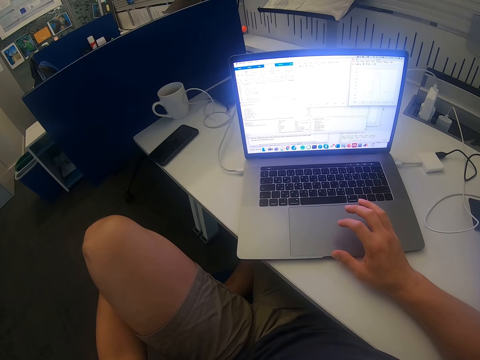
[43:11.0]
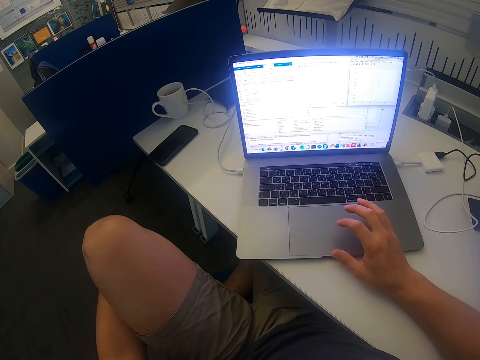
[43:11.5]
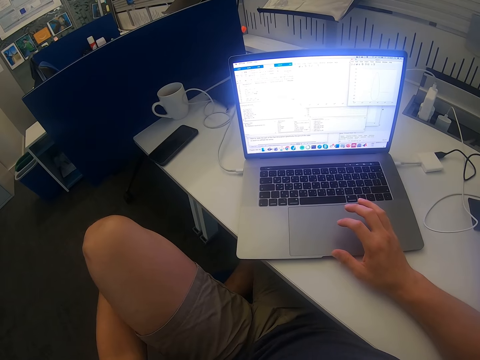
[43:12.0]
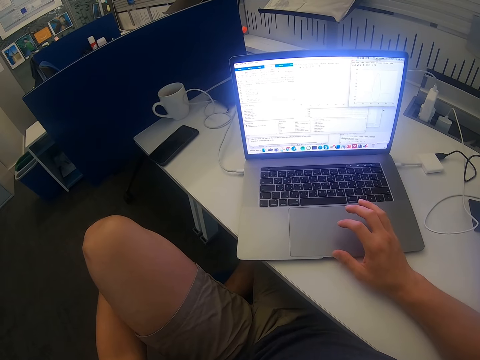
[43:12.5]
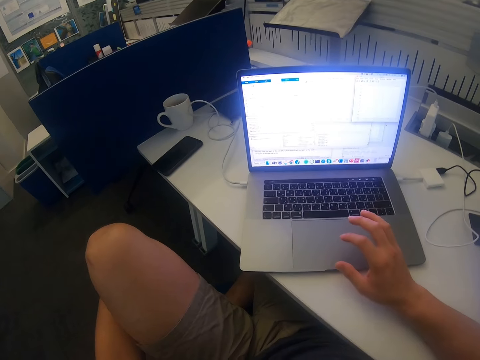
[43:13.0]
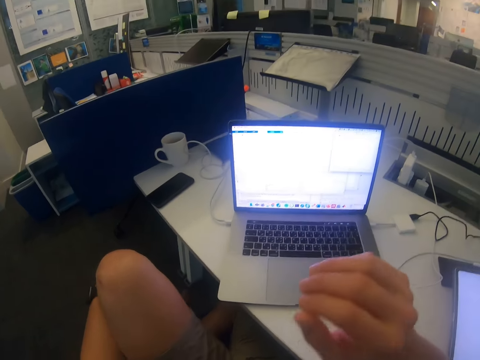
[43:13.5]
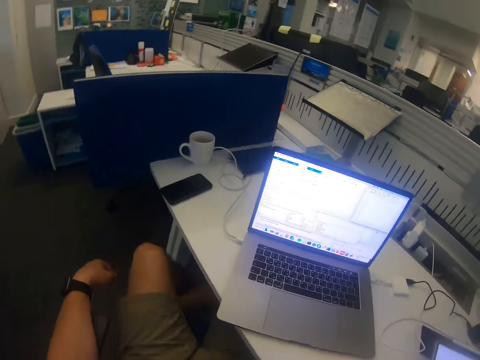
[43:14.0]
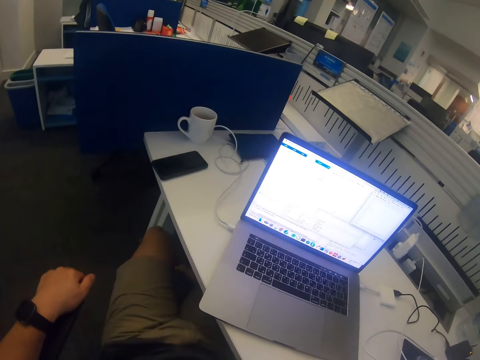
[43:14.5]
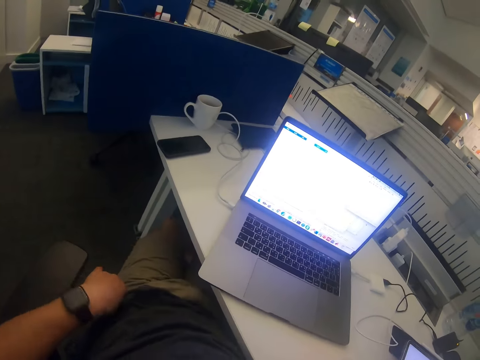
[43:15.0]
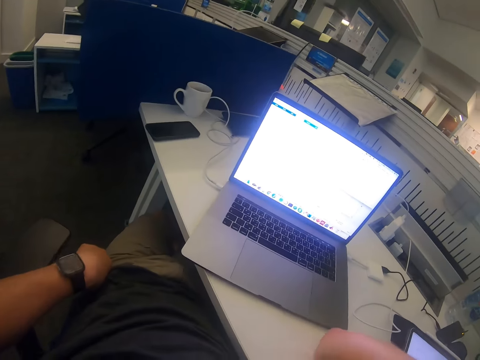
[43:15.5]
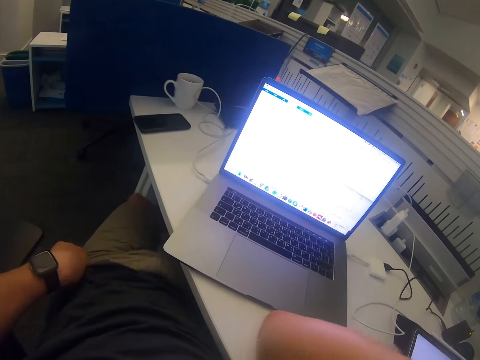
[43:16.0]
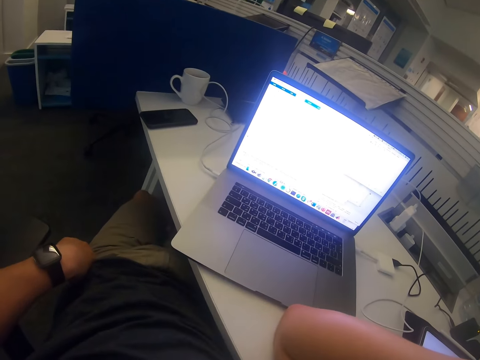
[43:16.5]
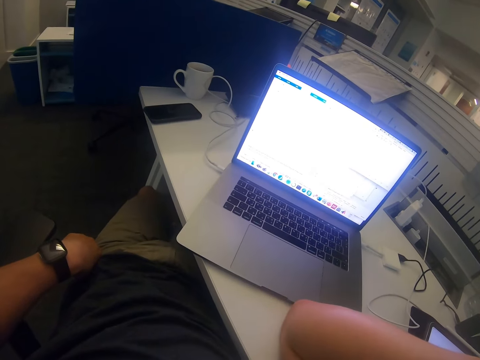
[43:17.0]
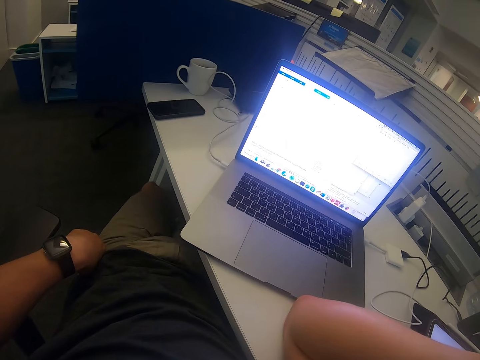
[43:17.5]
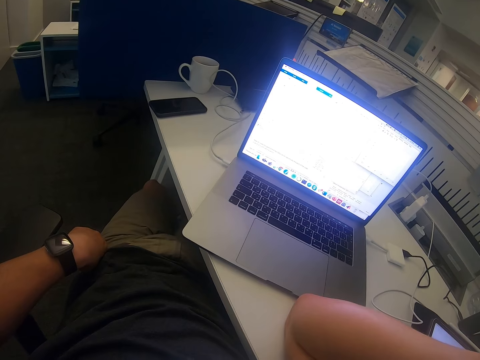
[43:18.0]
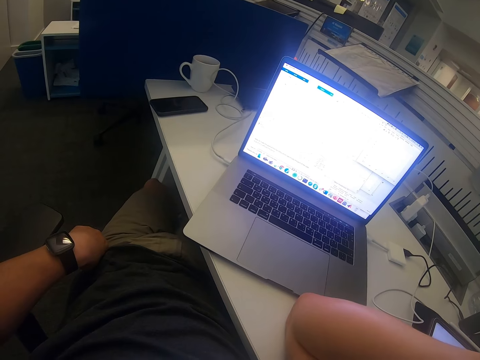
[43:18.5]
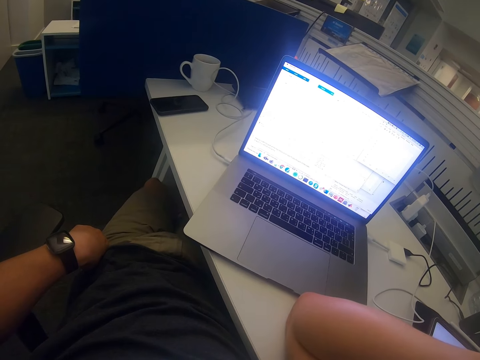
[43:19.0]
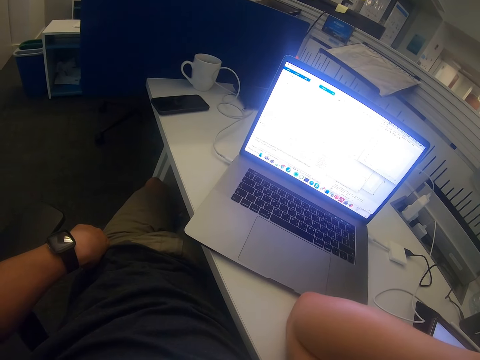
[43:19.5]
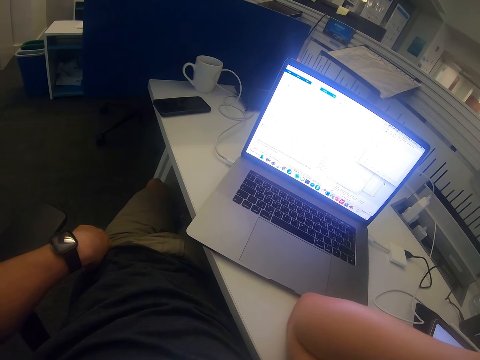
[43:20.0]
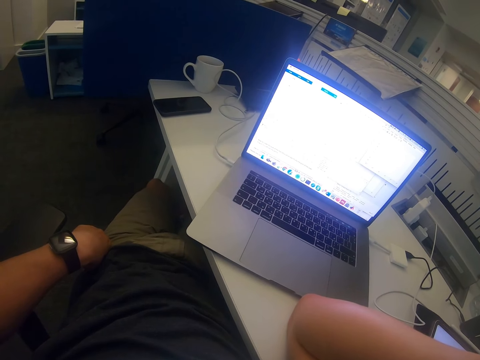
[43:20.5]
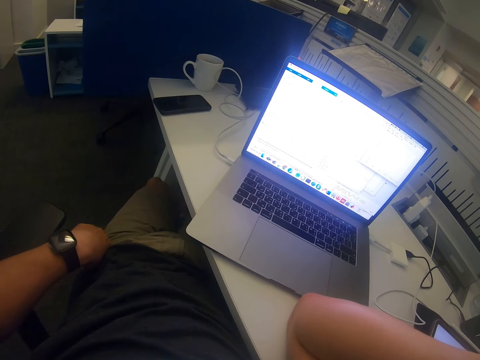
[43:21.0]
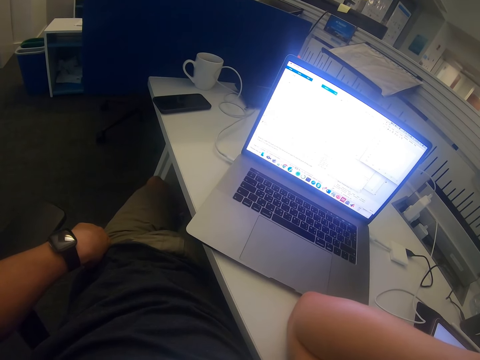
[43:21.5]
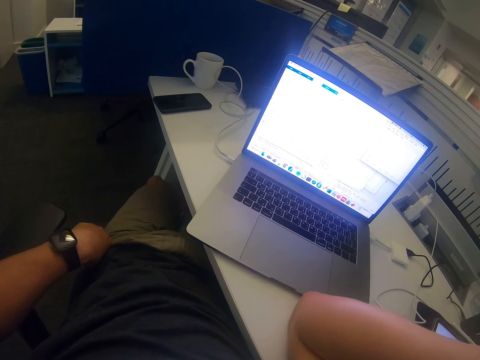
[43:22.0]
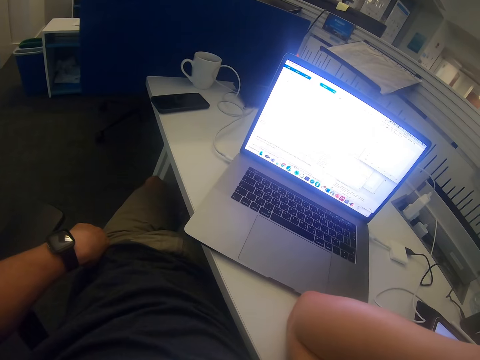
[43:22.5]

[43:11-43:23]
The camera wearer swings the right hand. They raise the finger from the laptop. They touch something. They move the left leg. They stare at the laptop.

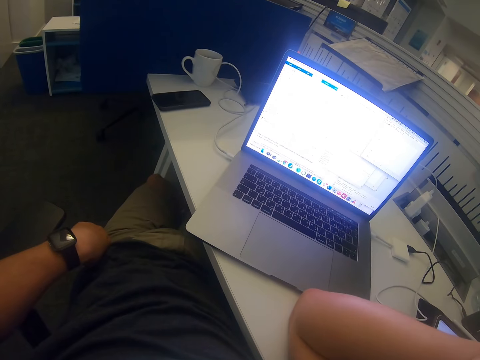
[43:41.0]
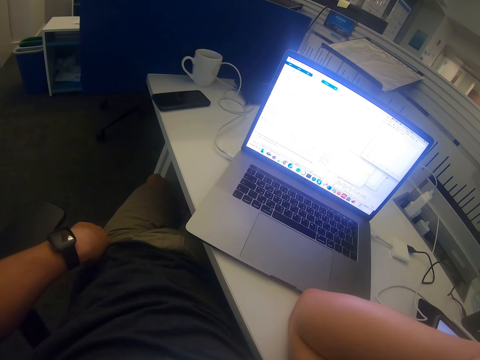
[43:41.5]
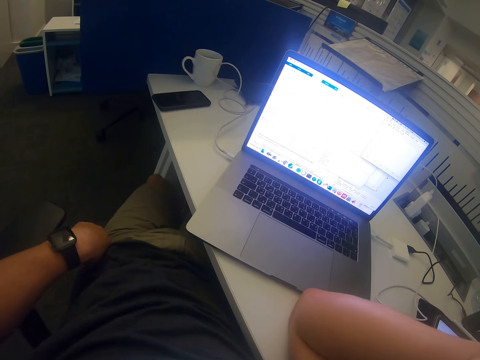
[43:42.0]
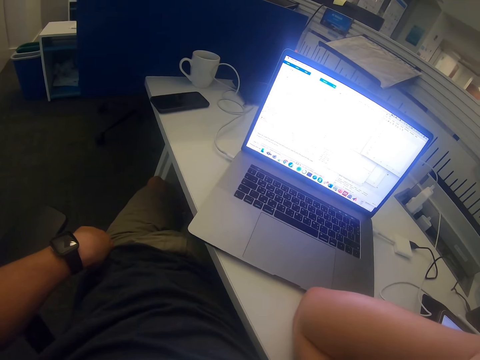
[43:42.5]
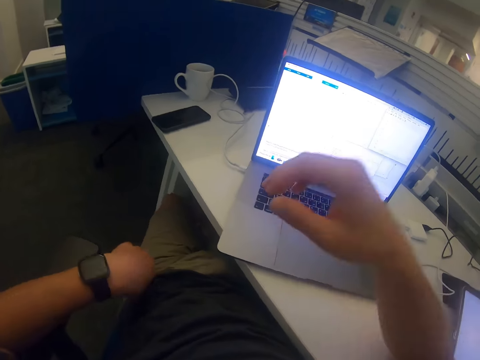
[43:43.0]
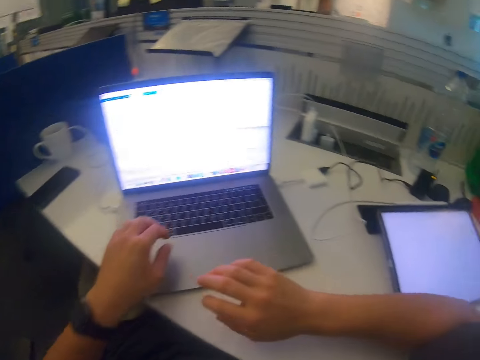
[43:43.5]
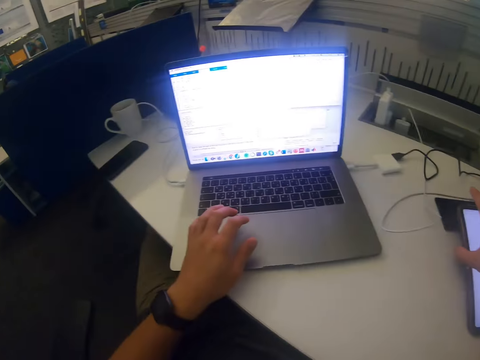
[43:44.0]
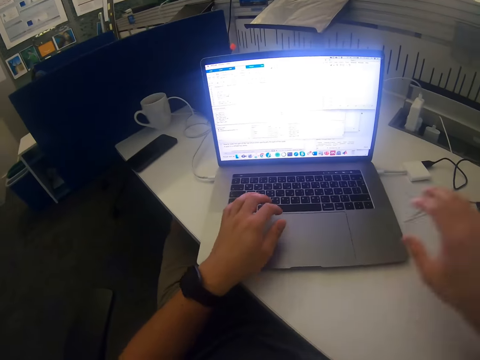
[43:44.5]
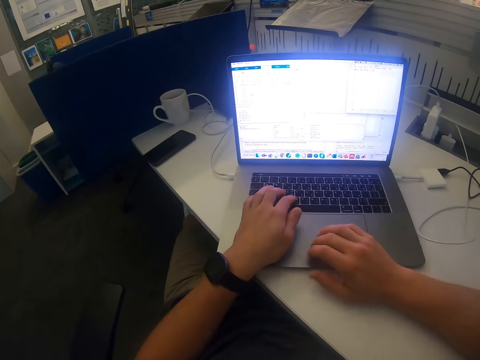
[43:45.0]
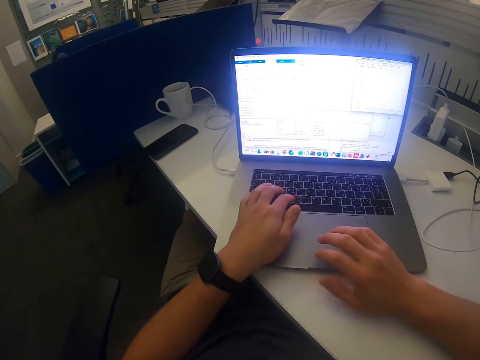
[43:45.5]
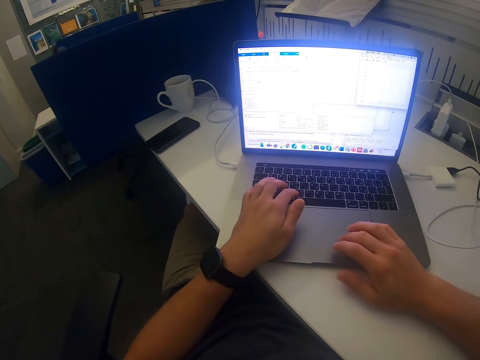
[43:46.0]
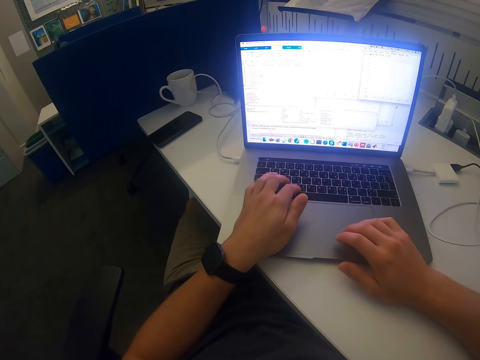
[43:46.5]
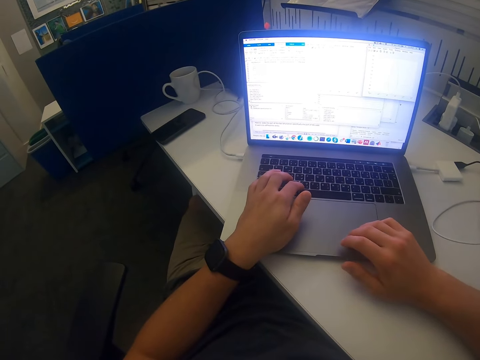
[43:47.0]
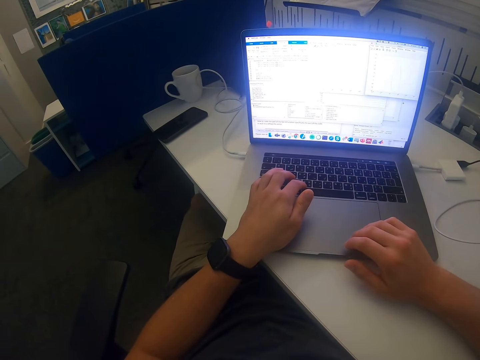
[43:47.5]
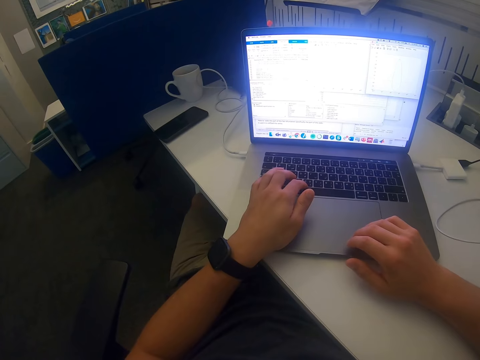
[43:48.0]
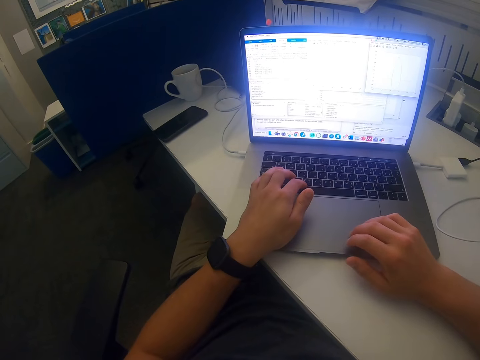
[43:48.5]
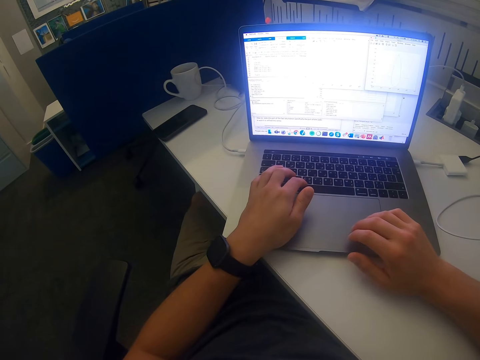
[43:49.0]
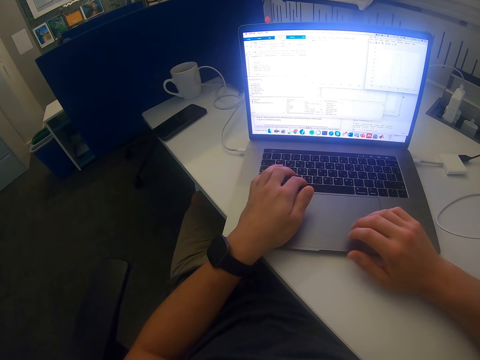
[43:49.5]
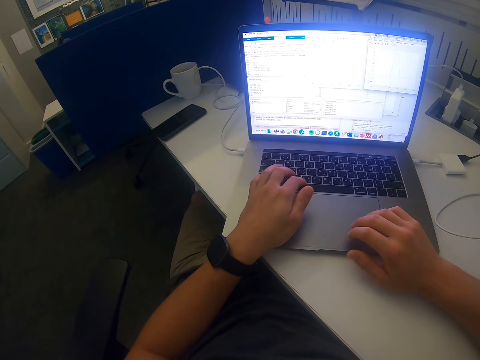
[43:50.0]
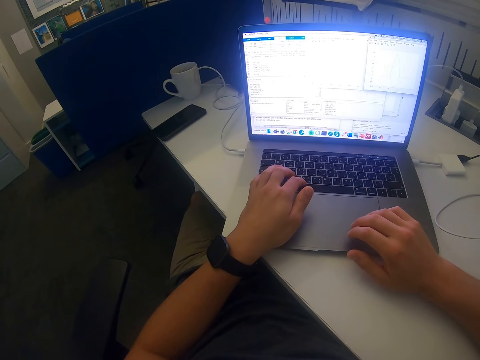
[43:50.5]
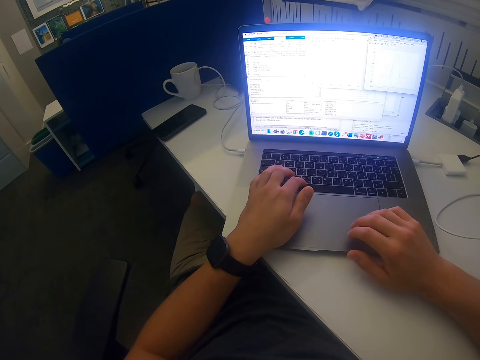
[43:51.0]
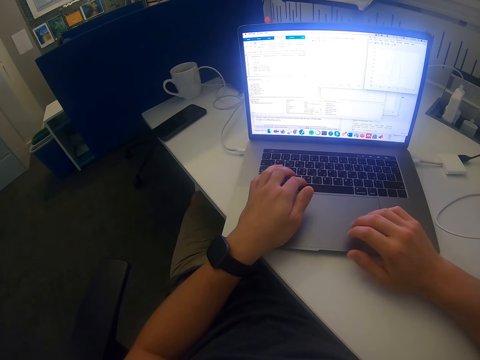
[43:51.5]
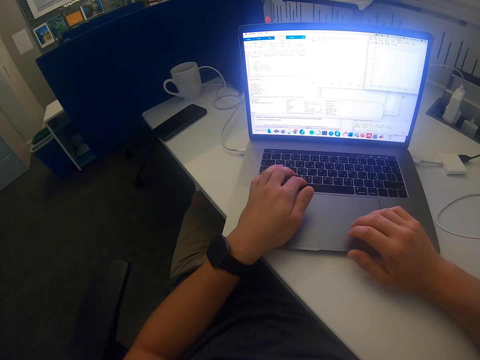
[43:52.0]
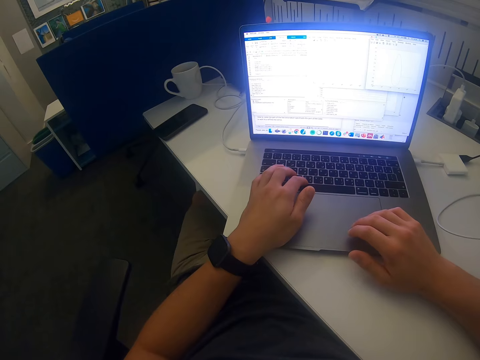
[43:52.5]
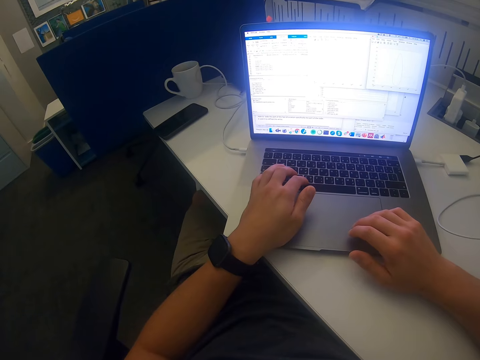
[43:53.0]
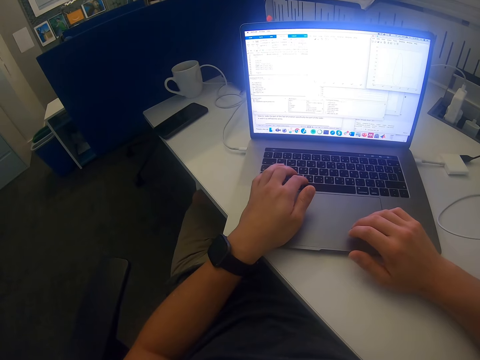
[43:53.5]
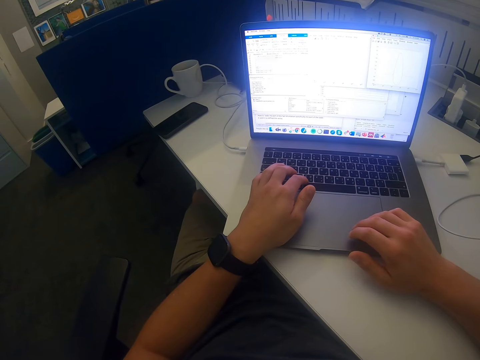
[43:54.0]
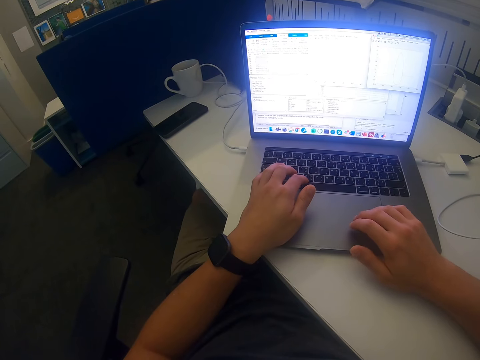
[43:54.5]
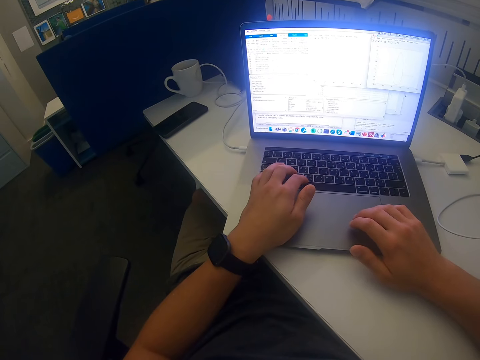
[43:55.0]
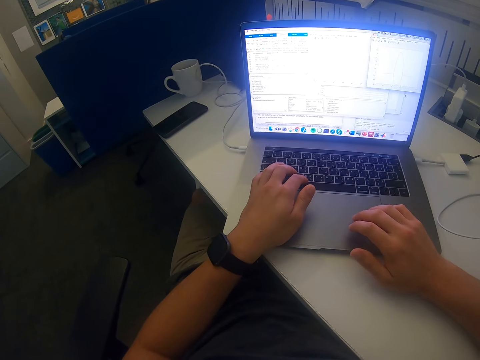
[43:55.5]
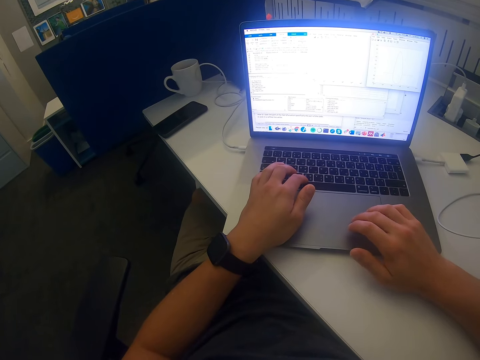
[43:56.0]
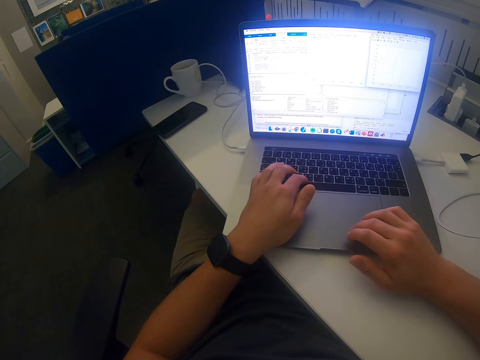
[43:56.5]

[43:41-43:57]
The camera wearer swings the right hand. They swing the left hand. They put the left hand on the laptop. They move the tablet from the table with the right hand. They swing the right hand, touch the touchpad with the right hand and use the laptop.
